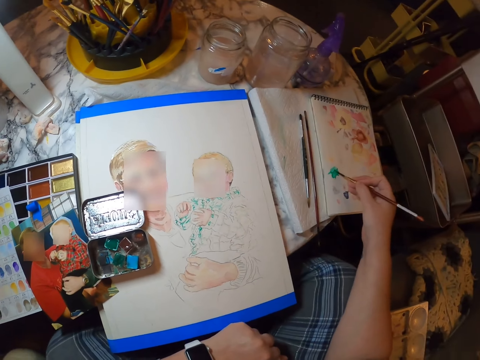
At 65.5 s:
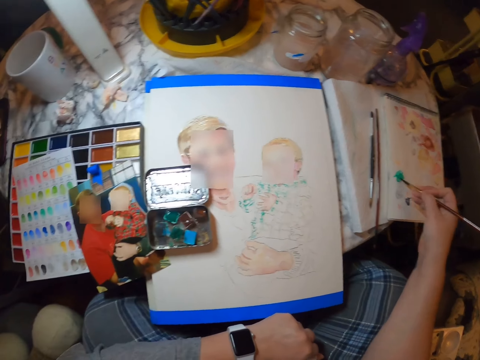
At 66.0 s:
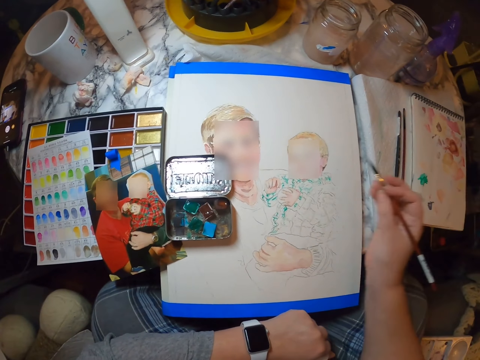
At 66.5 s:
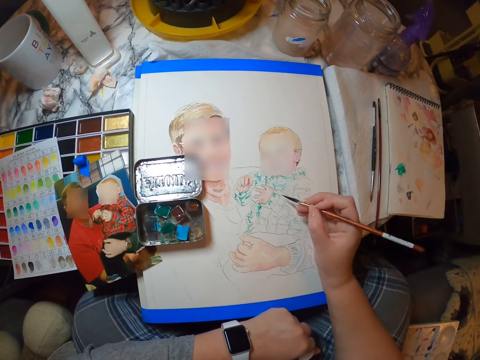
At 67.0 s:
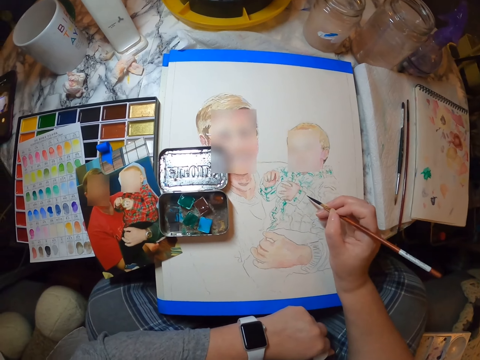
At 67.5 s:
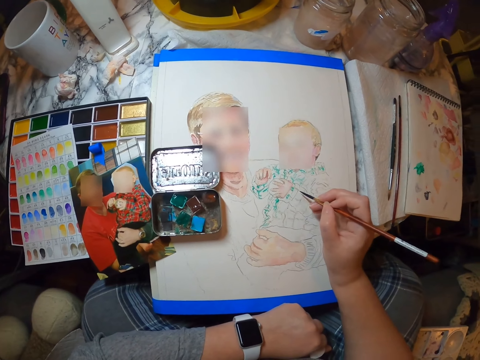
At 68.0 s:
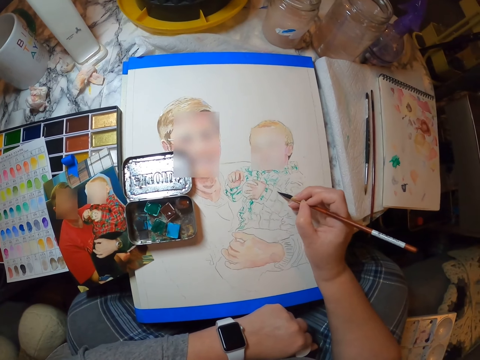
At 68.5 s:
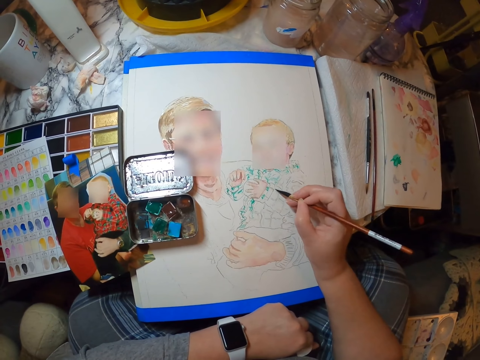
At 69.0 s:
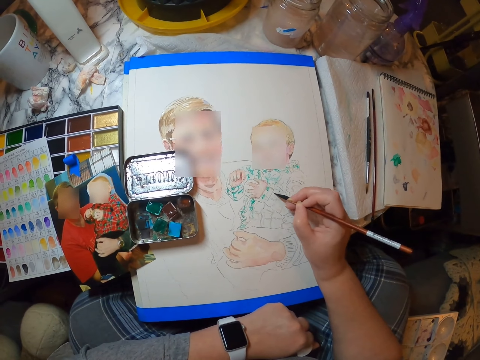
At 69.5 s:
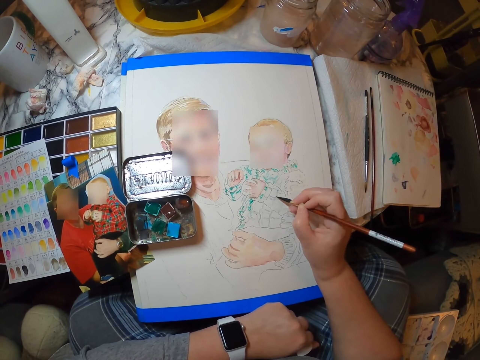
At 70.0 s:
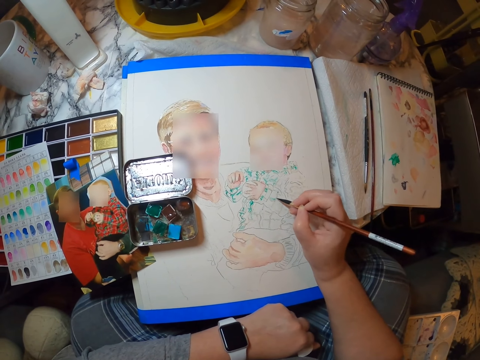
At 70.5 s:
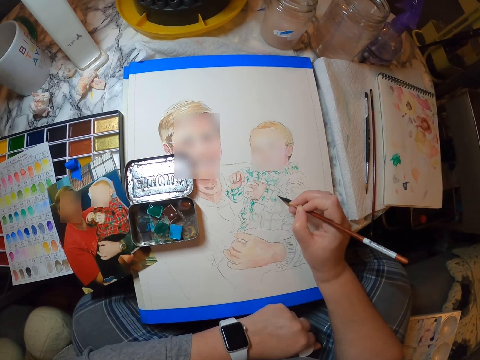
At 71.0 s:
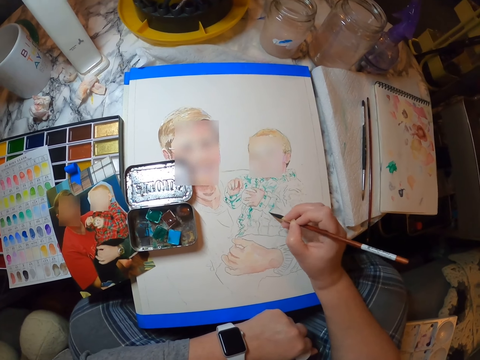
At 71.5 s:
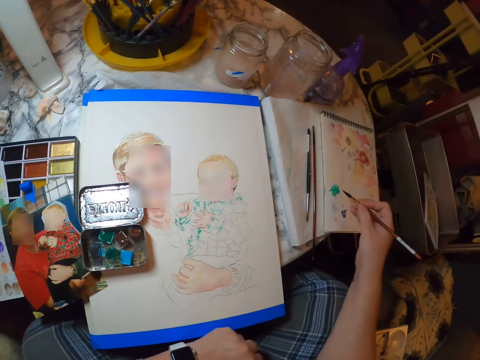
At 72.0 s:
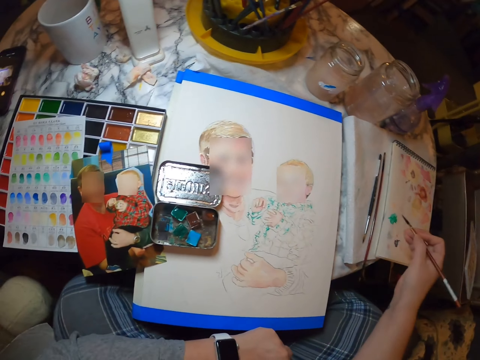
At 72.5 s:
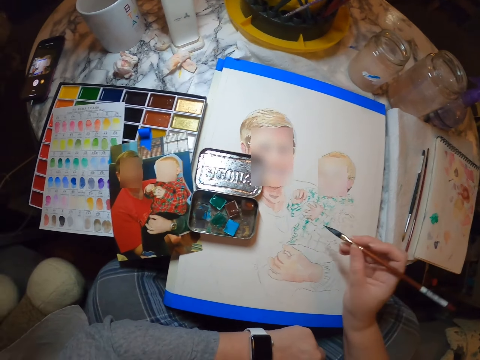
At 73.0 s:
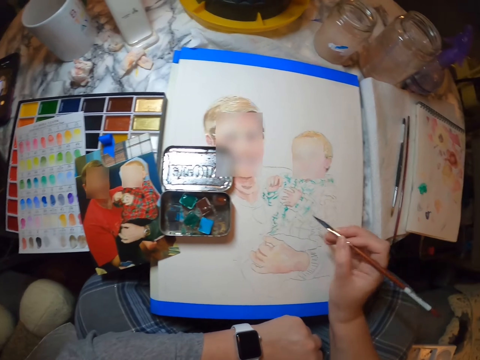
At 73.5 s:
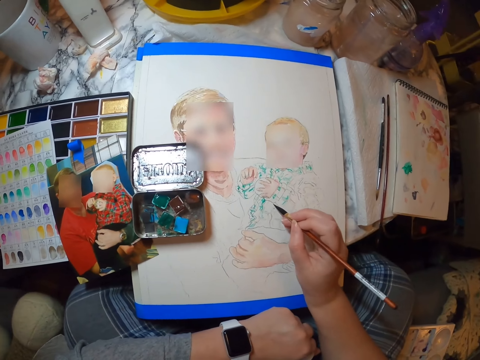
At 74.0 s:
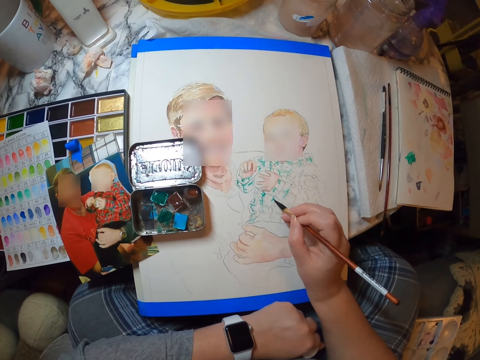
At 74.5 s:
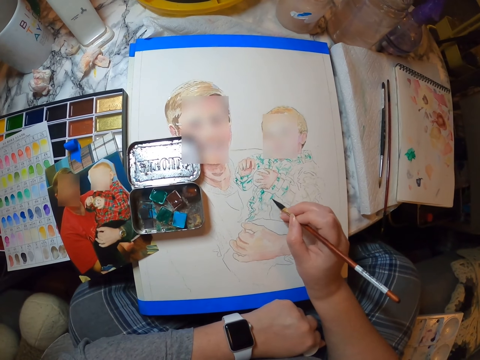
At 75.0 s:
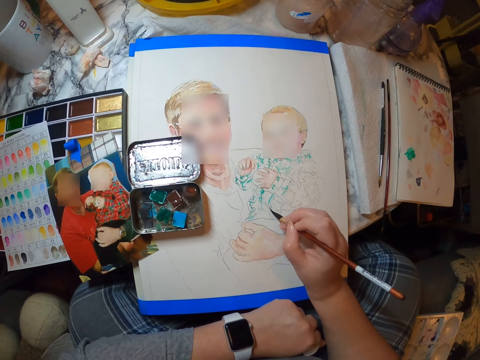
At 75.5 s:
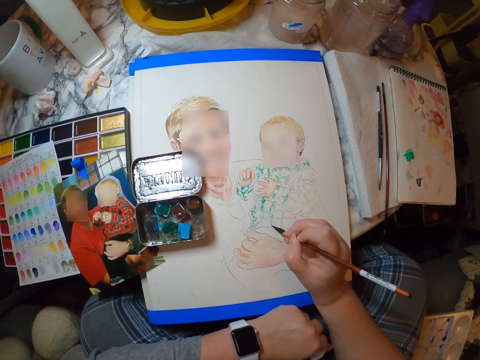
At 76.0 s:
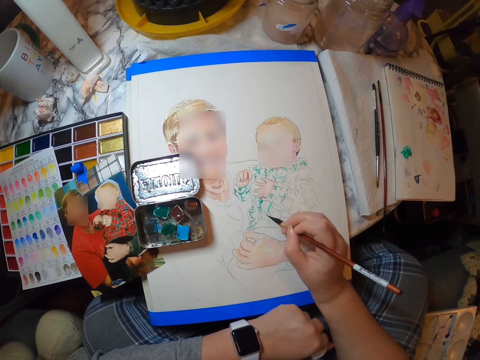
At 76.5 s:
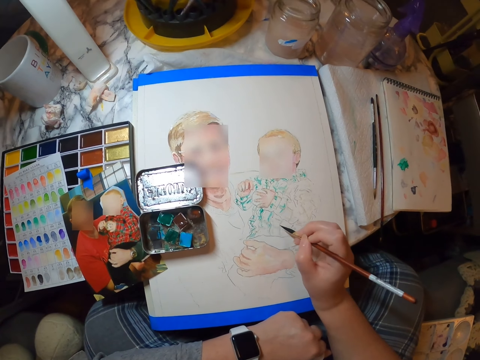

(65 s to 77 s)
The camera wearer takes paint. They paint the drawing. They take paint. They paint the drawing.

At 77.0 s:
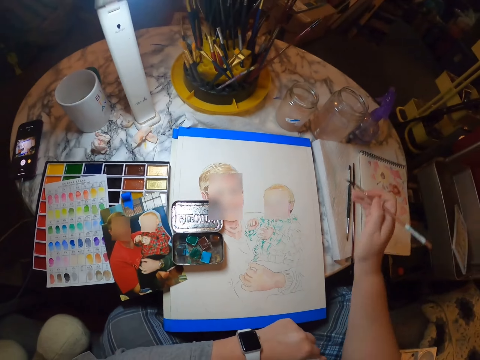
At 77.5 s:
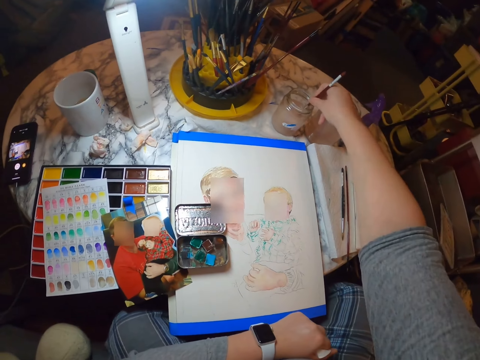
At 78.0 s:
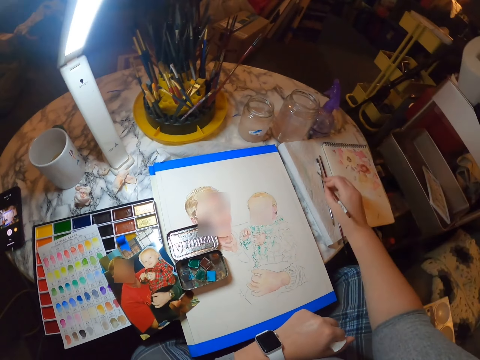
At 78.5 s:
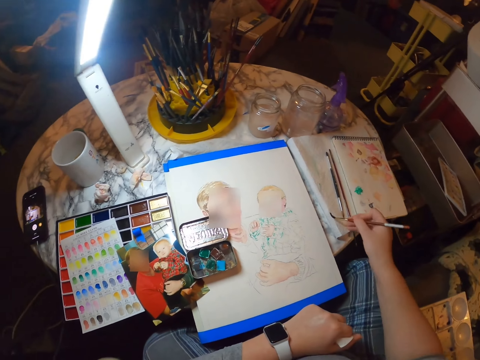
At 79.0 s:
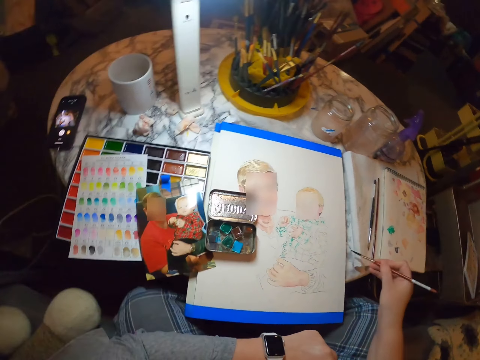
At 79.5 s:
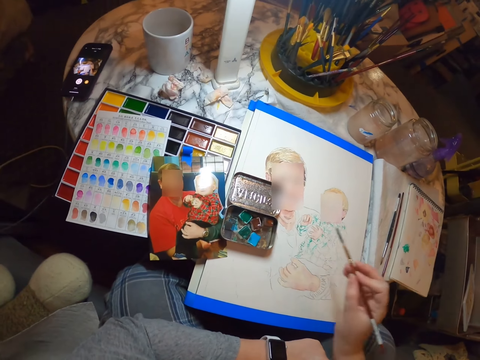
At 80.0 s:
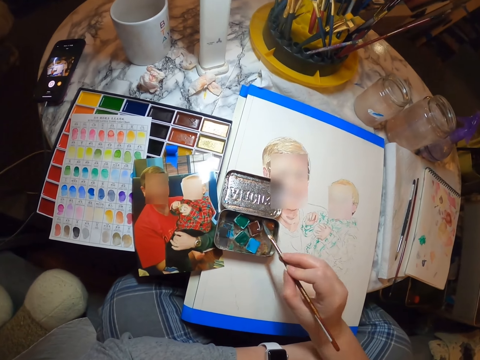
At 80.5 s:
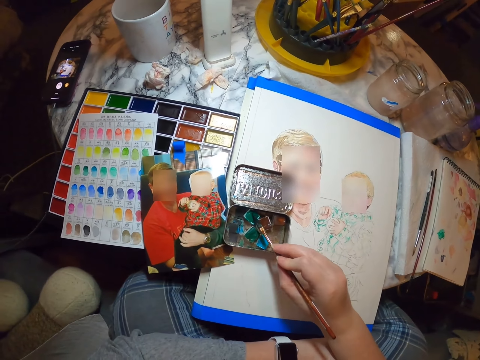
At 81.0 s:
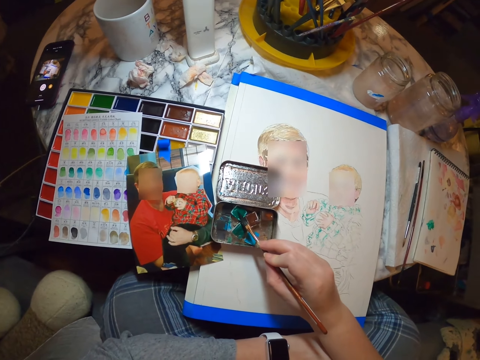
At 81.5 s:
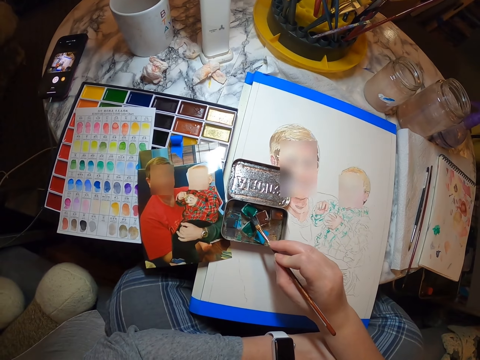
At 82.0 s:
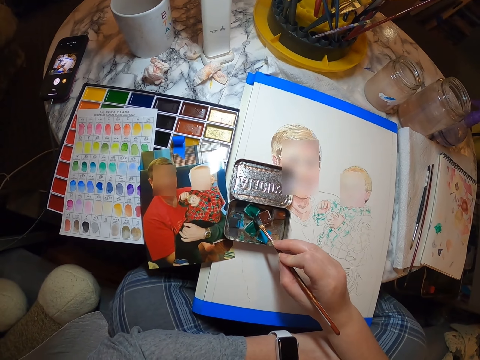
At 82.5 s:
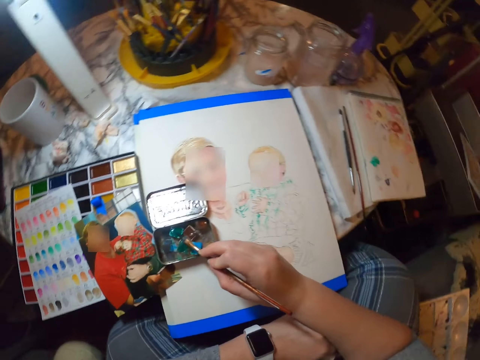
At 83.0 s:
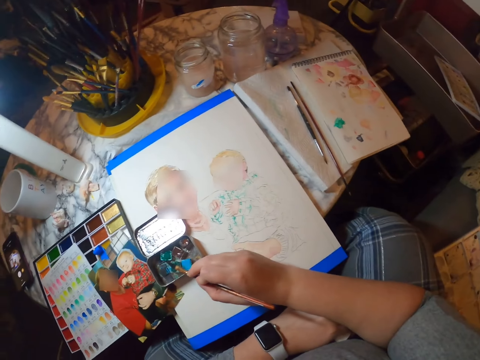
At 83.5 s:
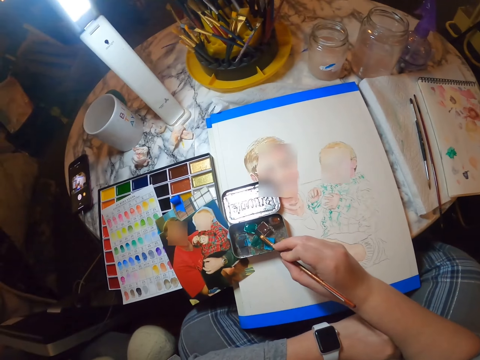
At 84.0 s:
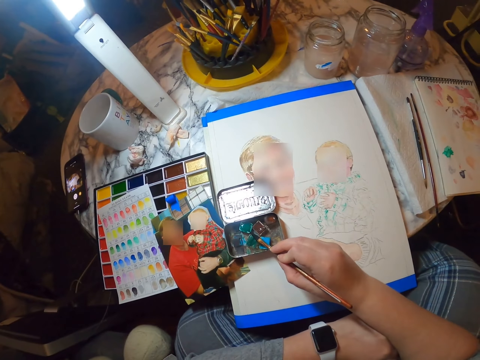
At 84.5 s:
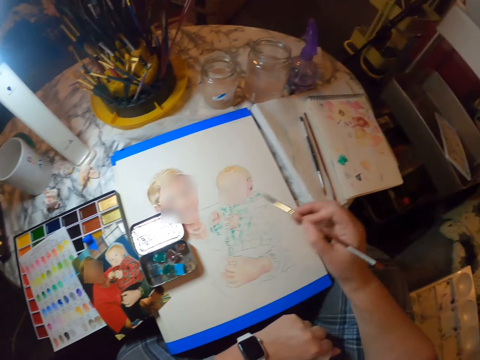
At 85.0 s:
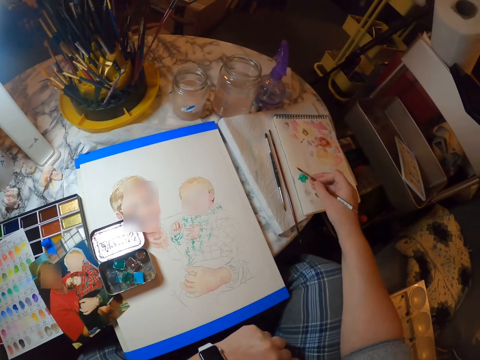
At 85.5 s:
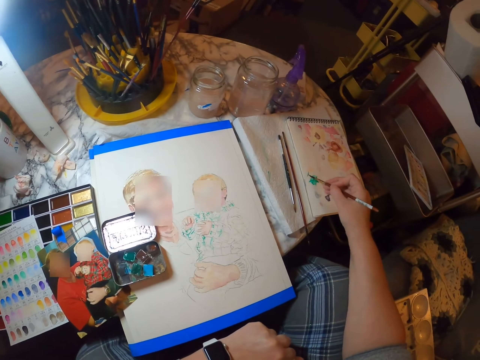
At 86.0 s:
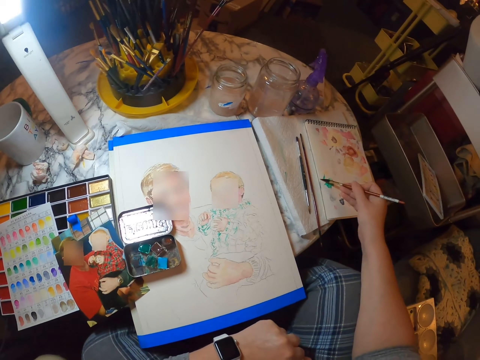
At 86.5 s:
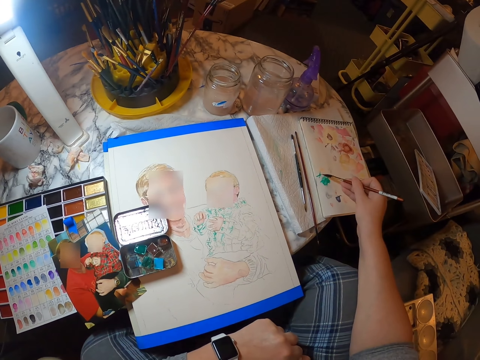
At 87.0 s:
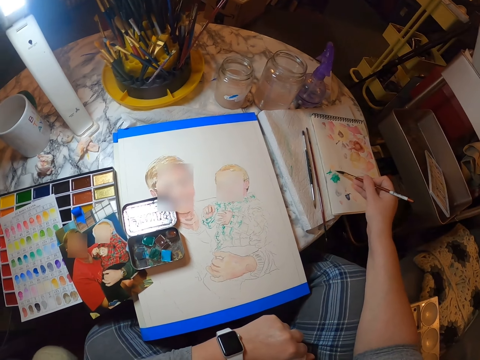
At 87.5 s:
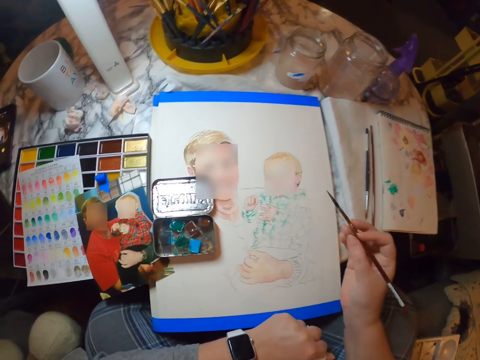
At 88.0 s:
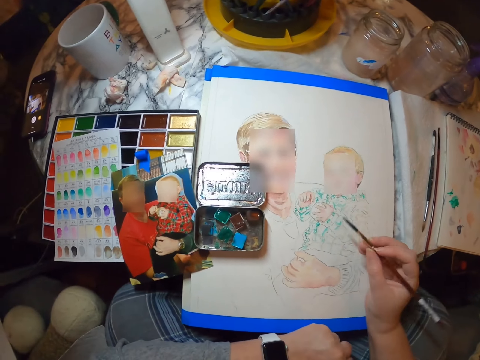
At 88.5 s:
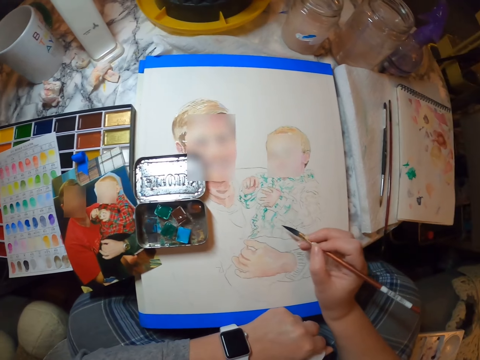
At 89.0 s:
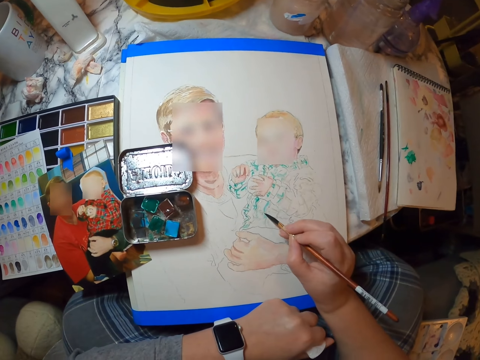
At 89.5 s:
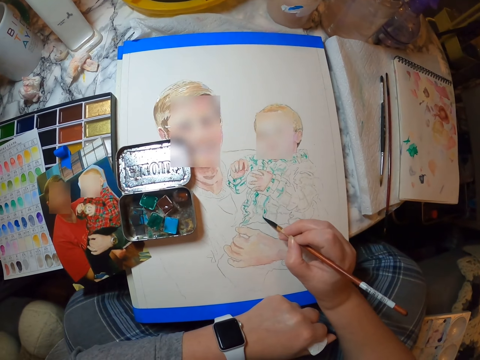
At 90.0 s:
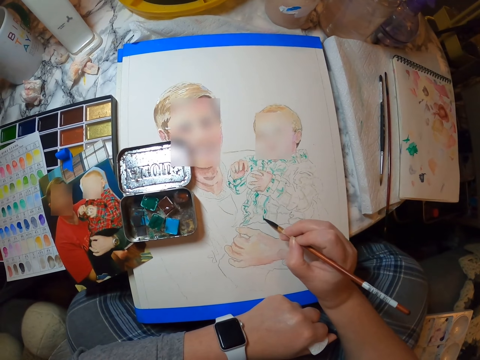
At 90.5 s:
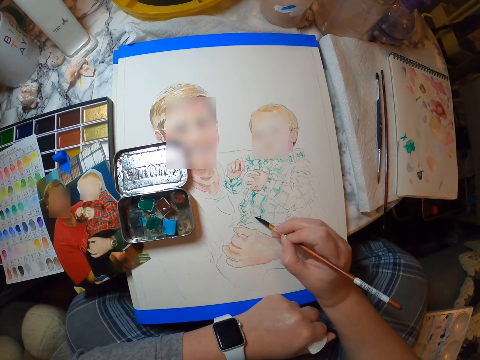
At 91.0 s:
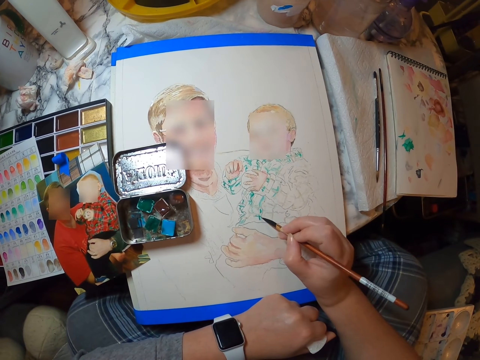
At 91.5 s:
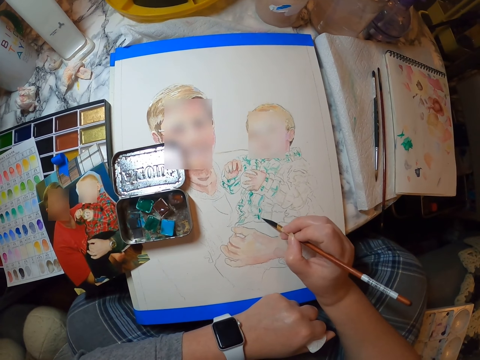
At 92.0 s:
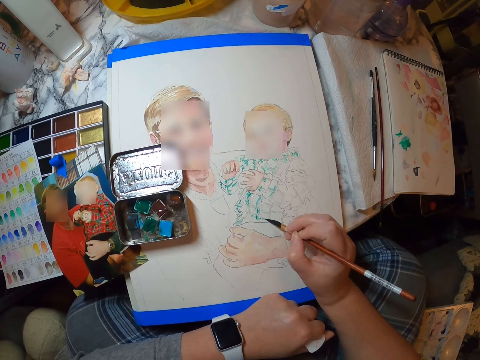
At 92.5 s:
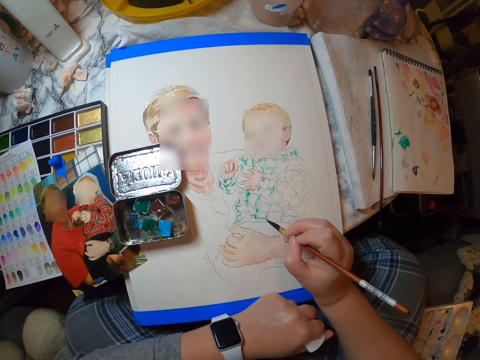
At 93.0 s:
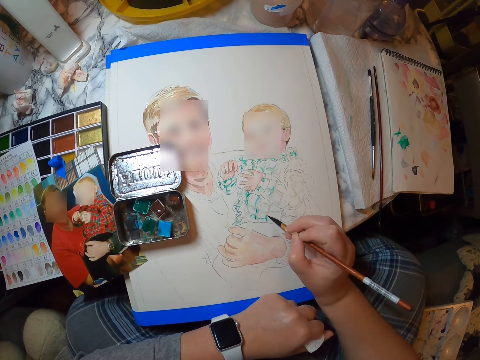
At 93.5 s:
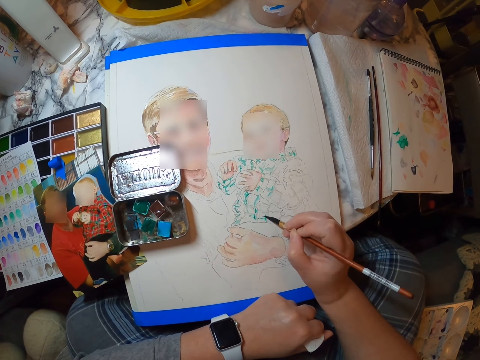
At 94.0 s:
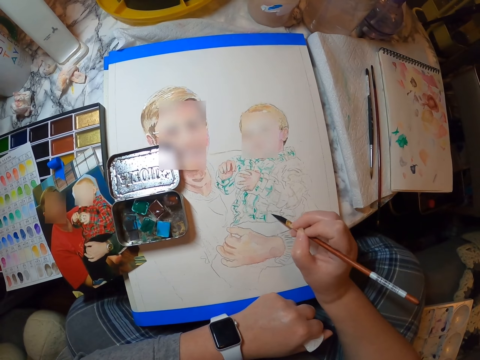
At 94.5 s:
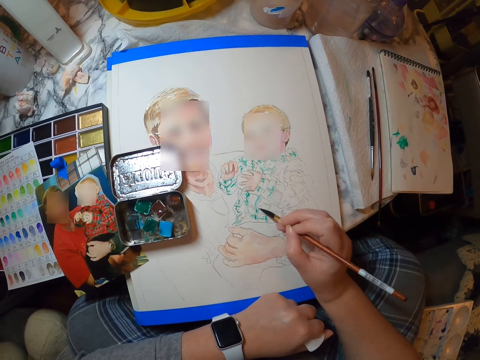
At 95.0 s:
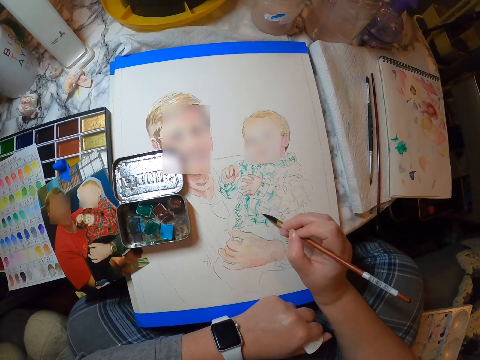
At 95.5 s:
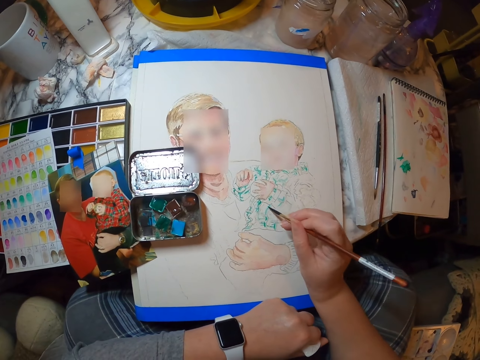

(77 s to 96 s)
The camera wearer dips a brush in a jar. They rub the brush on a book. They take paint. They apply paint on the book. They paint a drawing.
